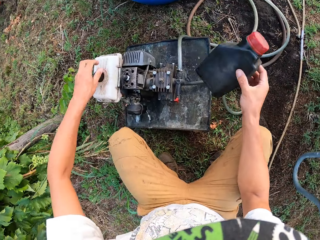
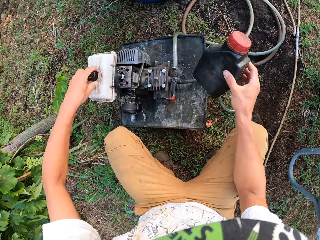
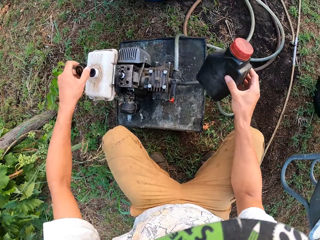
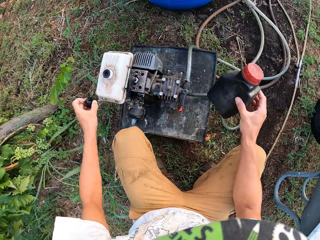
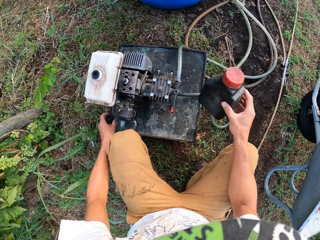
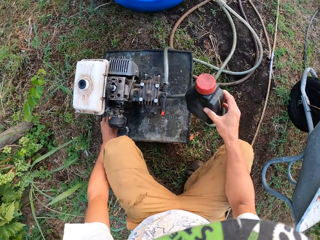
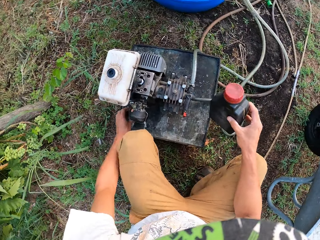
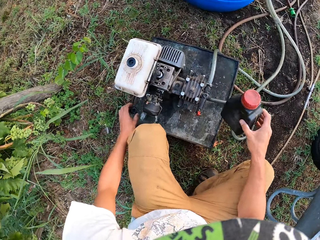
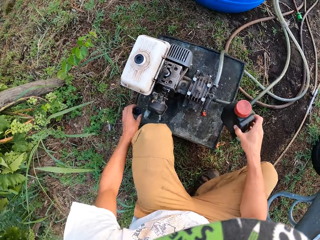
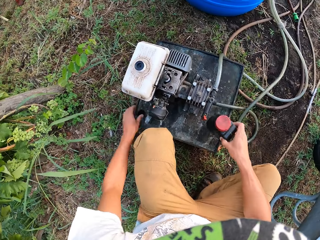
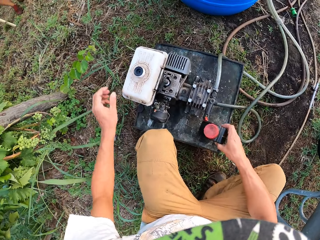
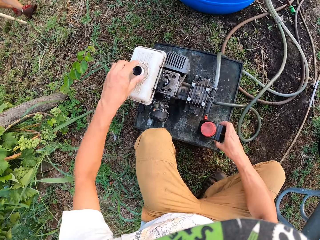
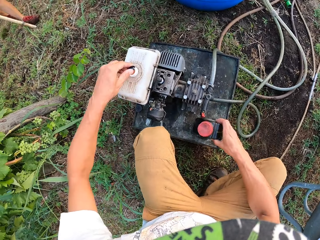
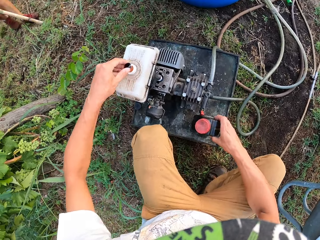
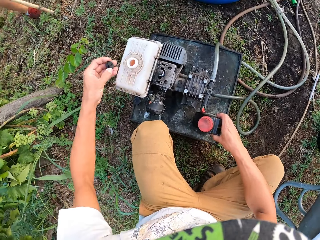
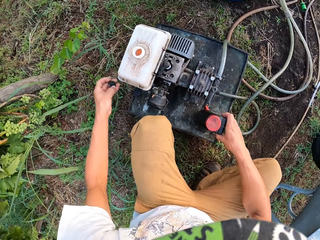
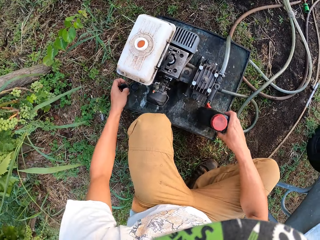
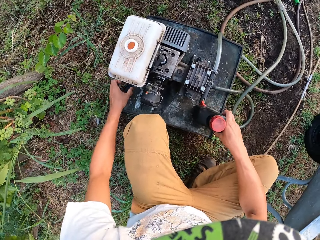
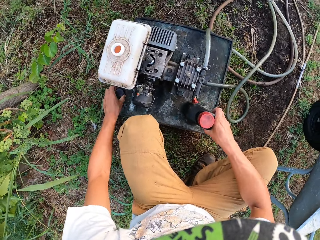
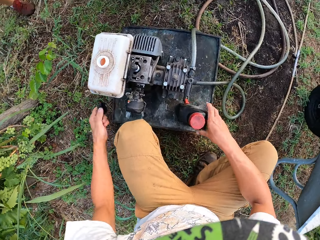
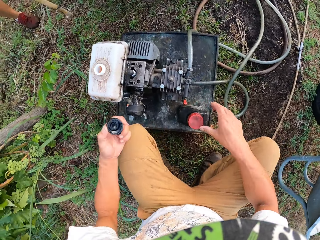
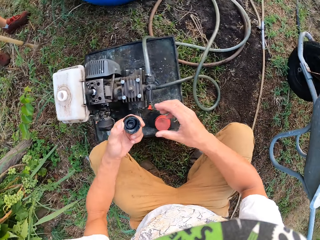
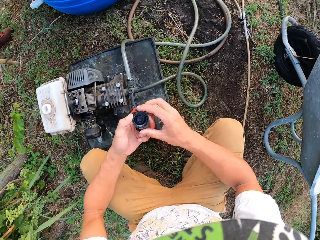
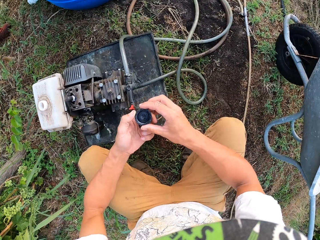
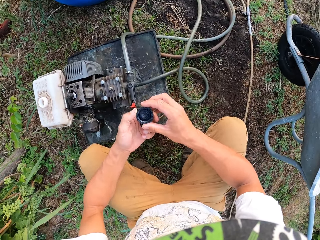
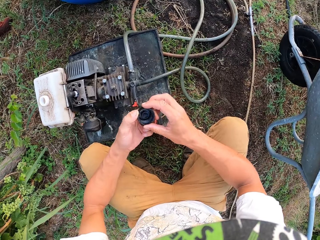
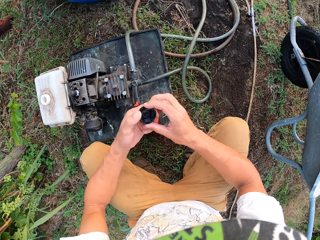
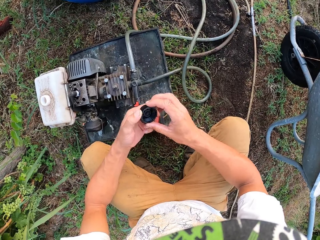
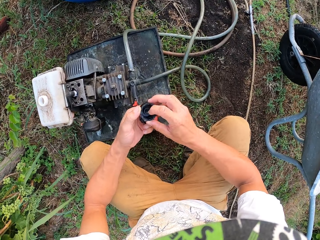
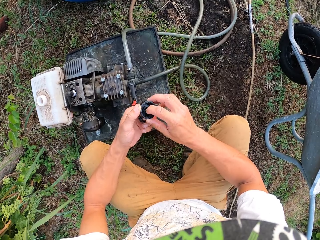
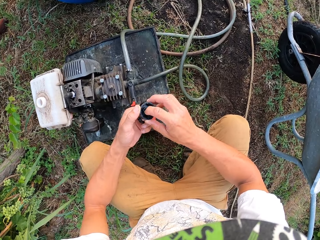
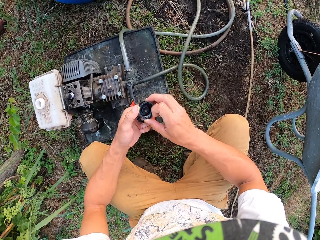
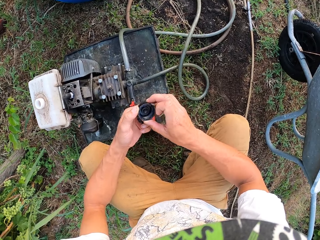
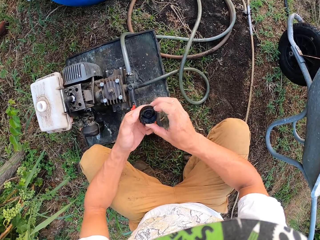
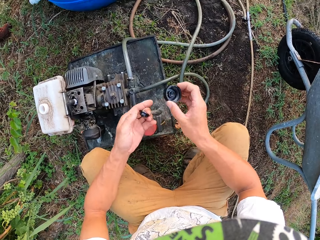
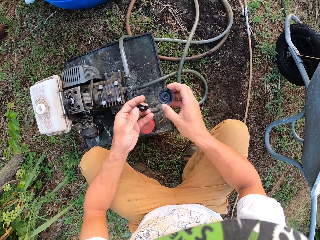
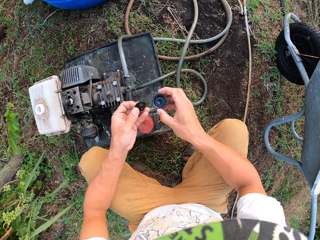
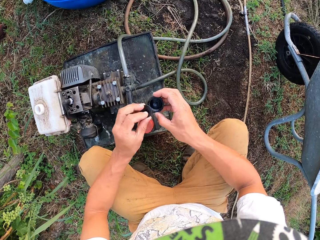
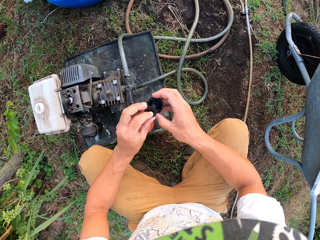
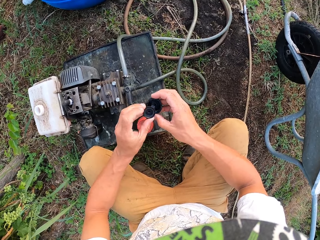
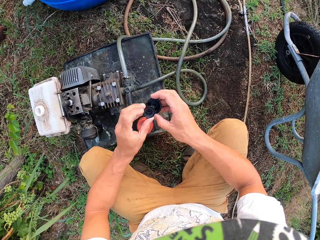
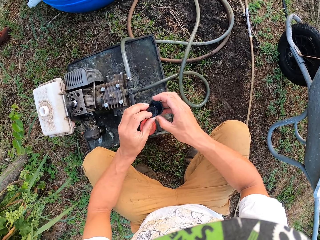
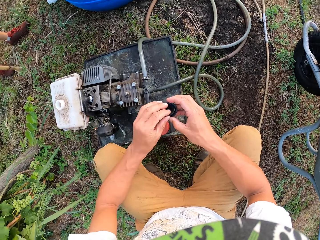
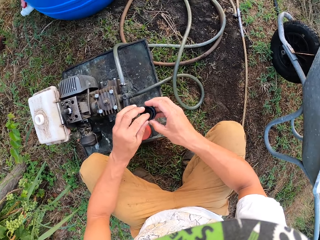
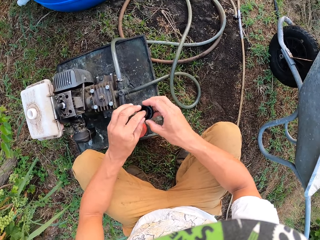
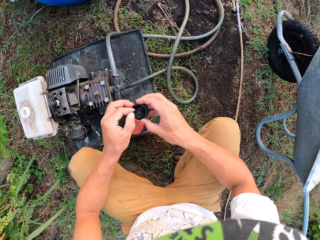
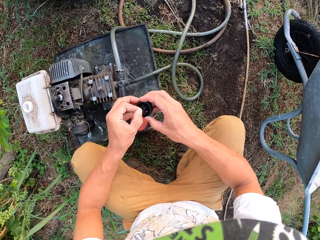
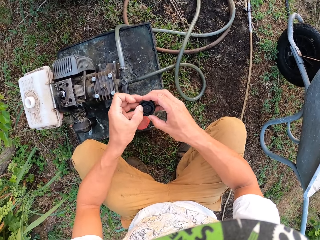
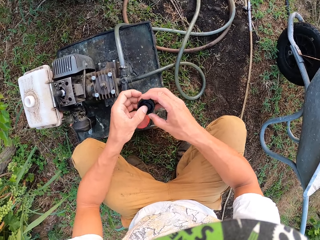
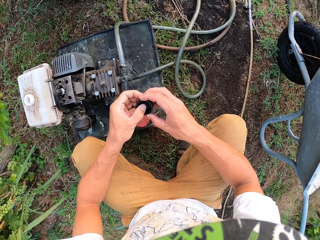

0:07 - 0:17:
The camera wearer drops the cover of the fuel tank on the pumping machine. He drops the container in his right hand on the pumping machine. He removes a lid on the fuel tank of the pumping machine with his left hand. He picks up the cover of the pumping machine with his left hand. He stares at the fuel tank lid. He puts the lid into the cover of the fuel tank. He removes dirt in the fuel tank lid. He fixes the fuel tank lid.

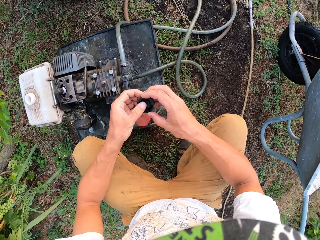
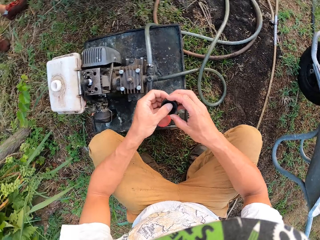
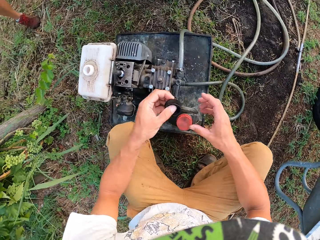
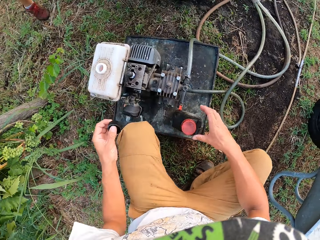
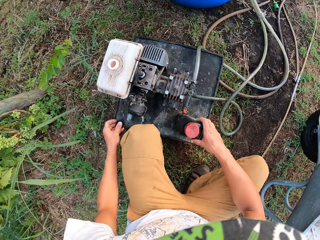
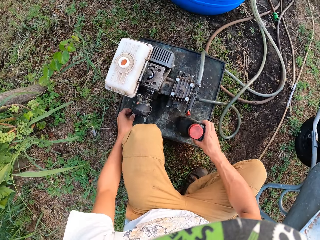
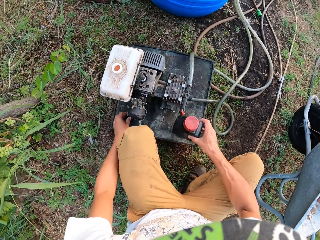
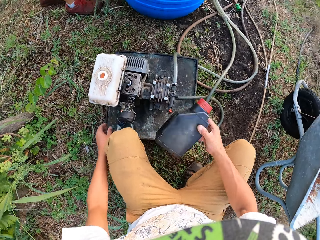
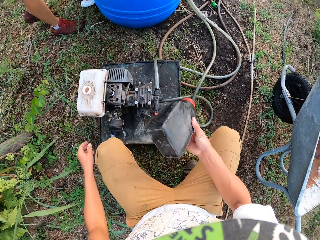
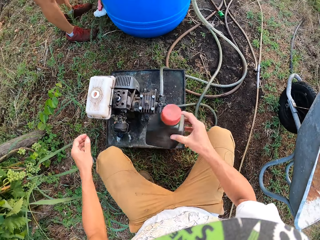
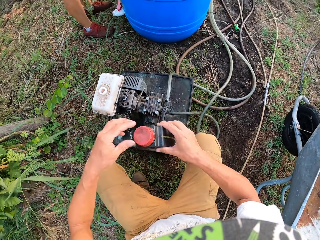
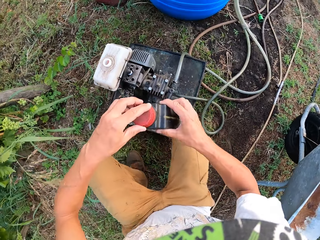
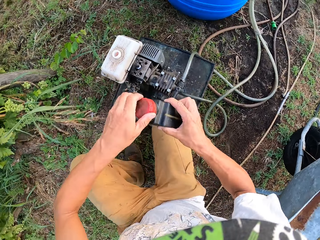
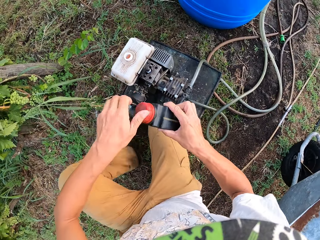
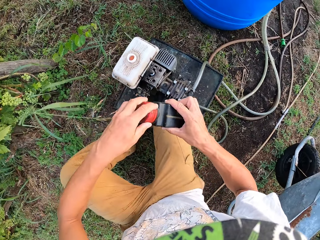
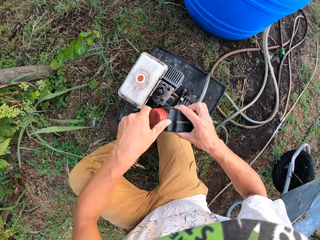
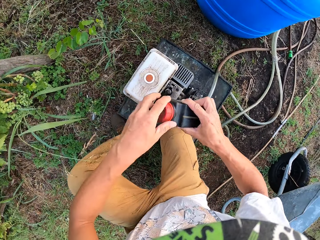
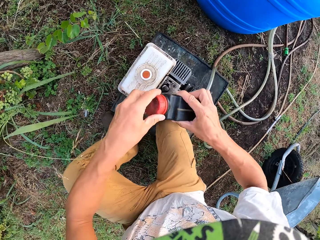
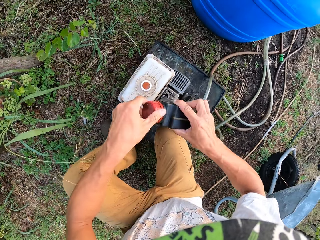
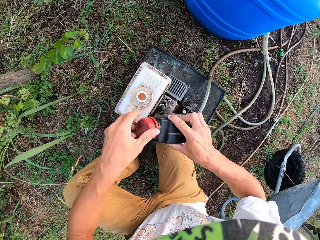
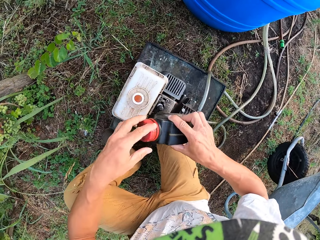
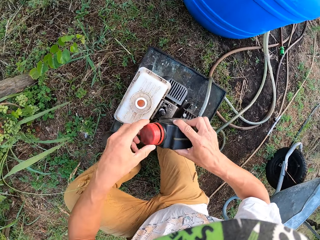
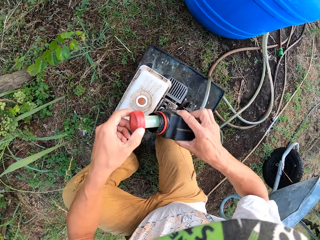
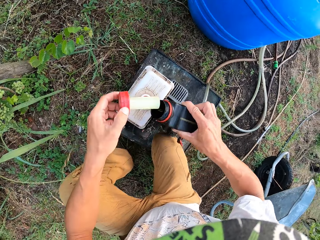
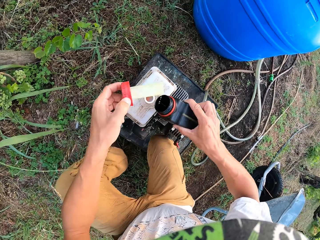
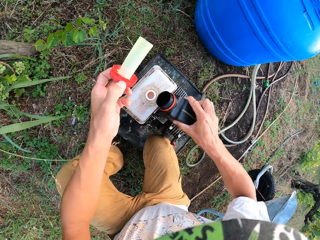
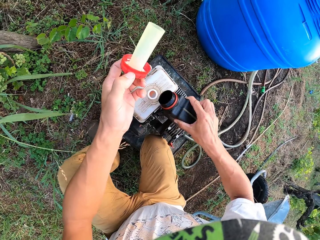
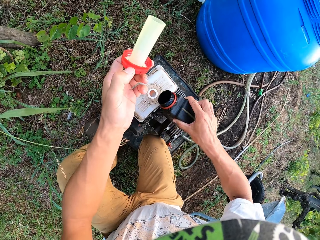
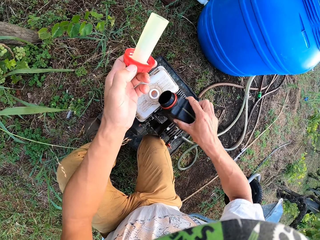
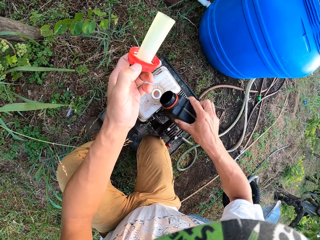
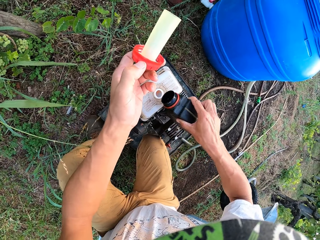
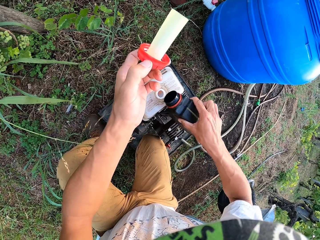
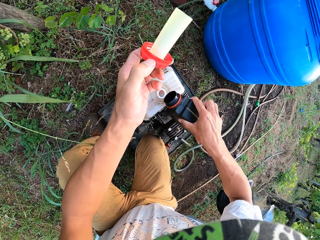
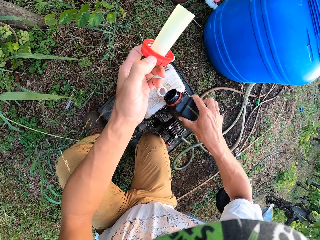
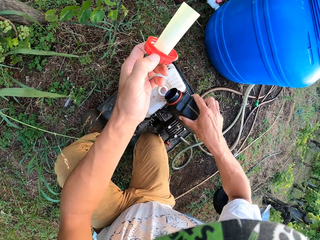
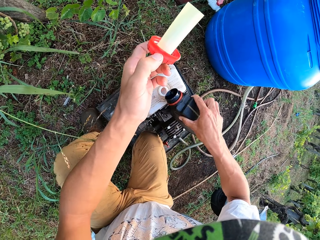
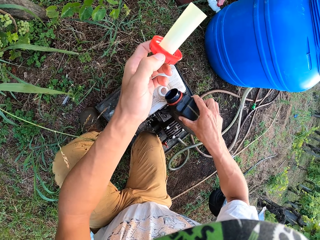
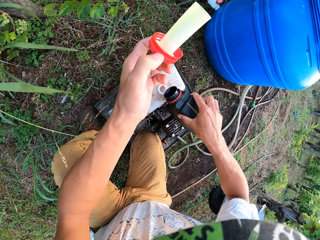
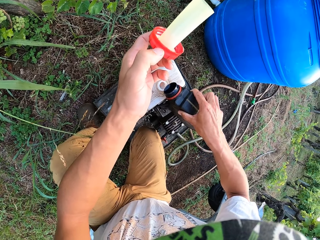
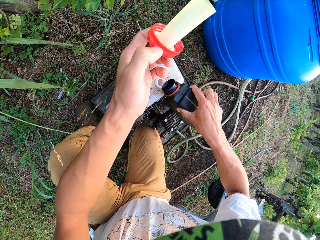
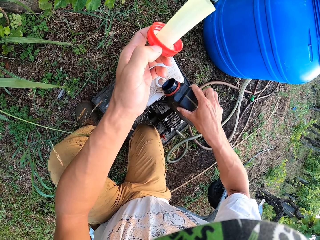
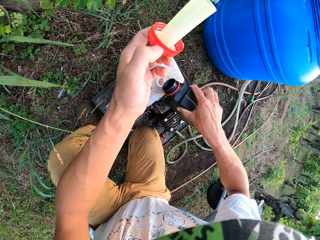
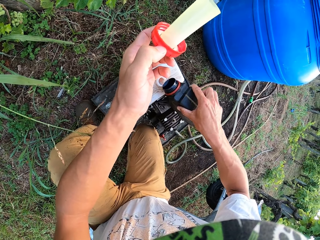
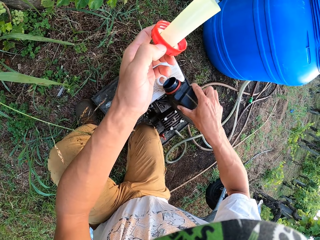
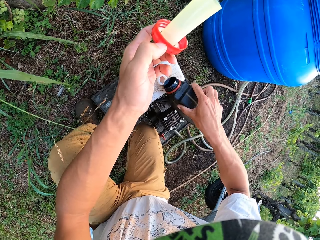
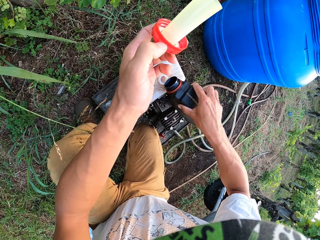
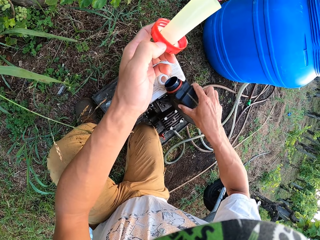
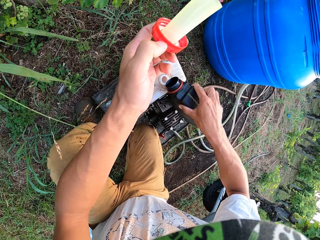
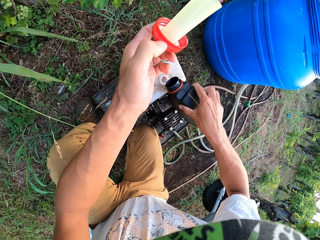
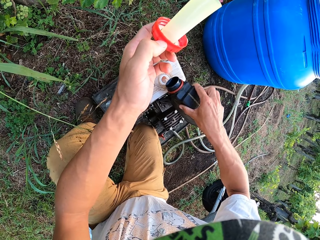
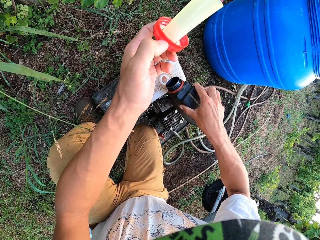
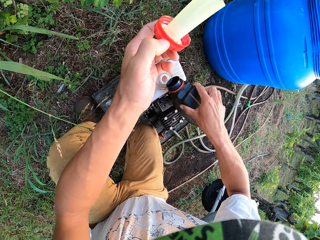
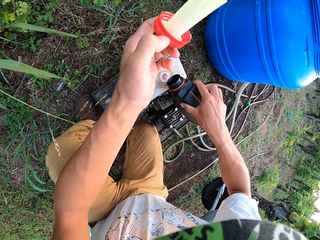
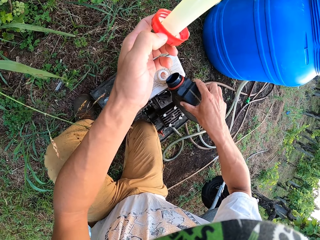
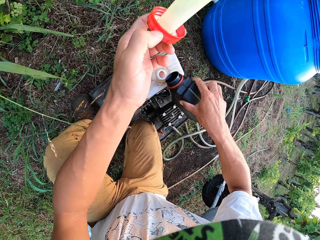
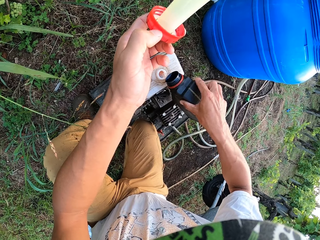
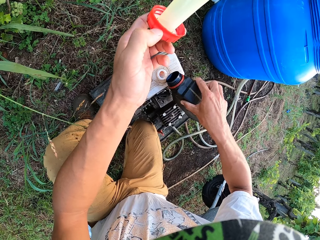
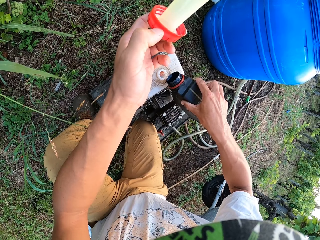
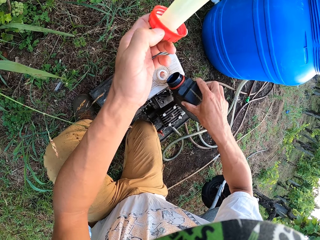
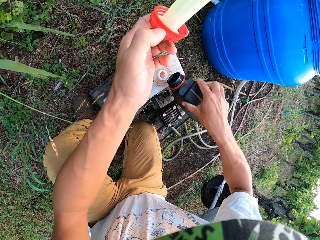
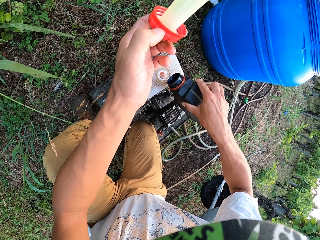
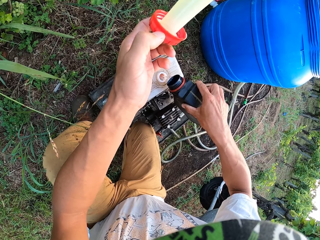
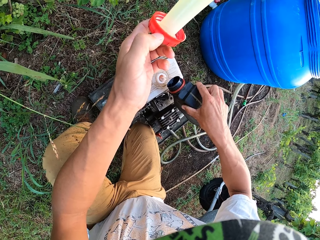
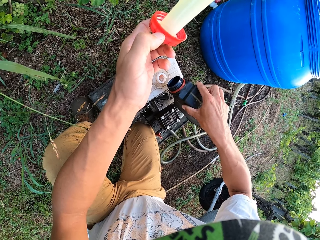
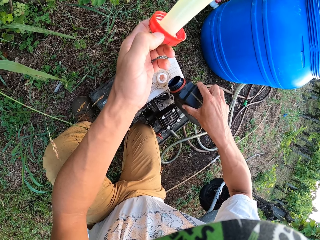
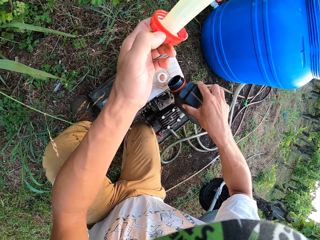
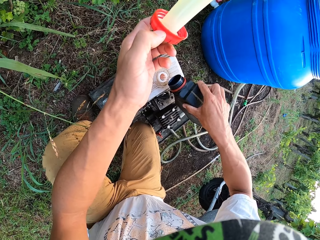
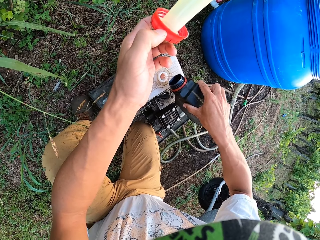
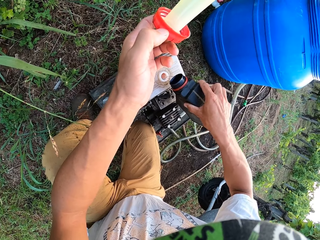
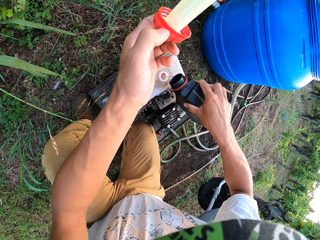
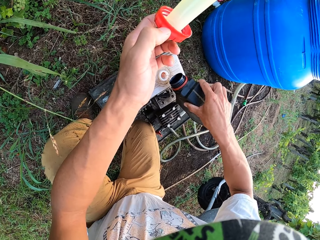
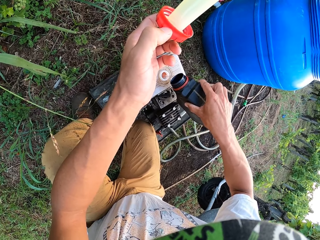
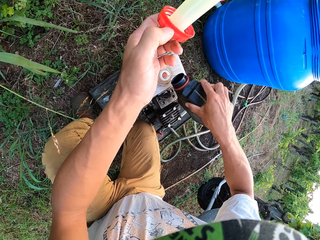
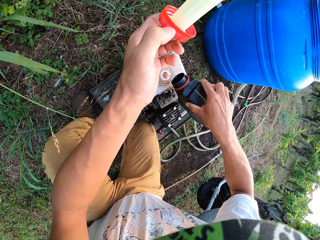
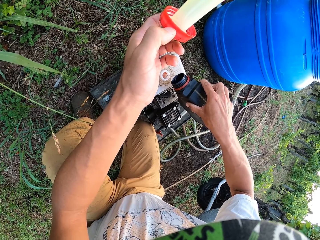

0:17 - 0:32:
The camera wearer drops the cover on the pumping machine. He takes up the fuel container with his right hand. He shakes the bottle. He opens the cover of the fuel container. He pours some fuel into the fuel tank of the pumping machine.
